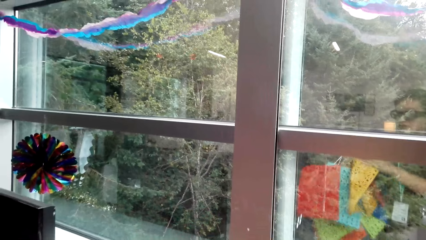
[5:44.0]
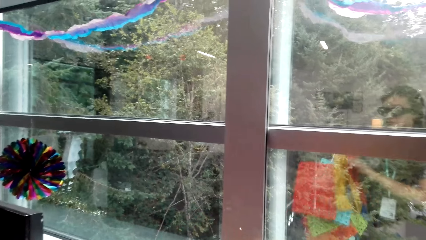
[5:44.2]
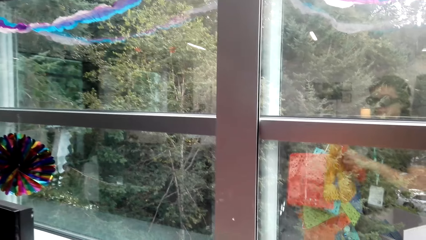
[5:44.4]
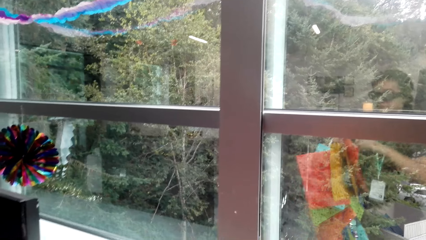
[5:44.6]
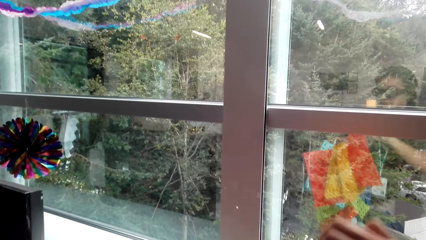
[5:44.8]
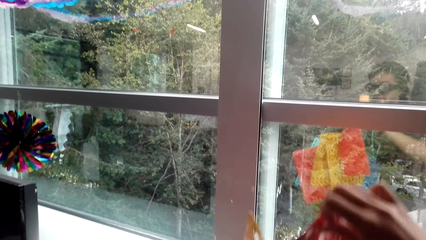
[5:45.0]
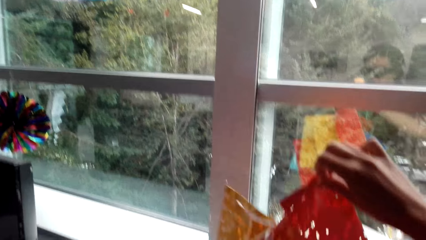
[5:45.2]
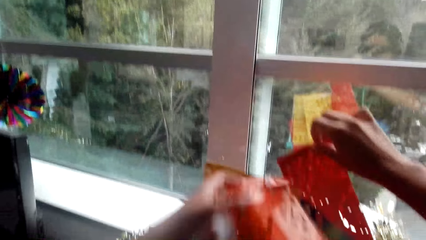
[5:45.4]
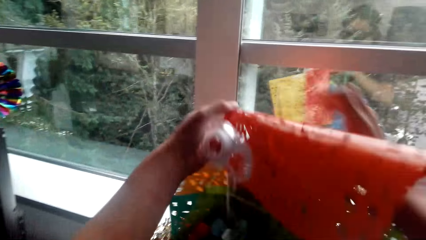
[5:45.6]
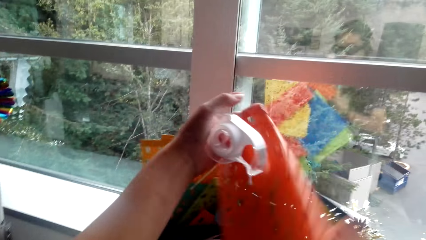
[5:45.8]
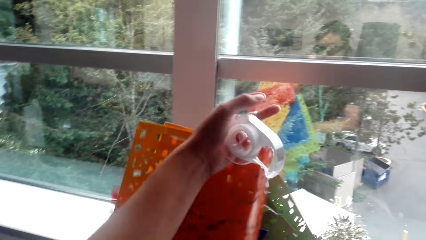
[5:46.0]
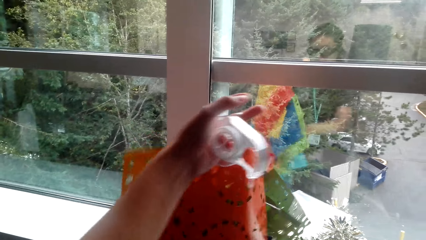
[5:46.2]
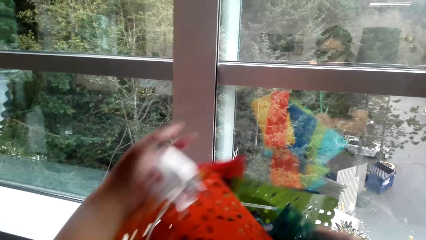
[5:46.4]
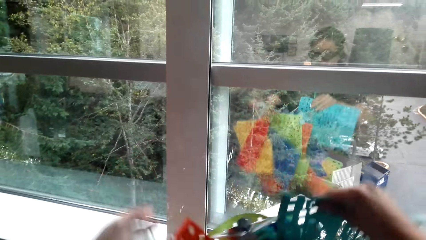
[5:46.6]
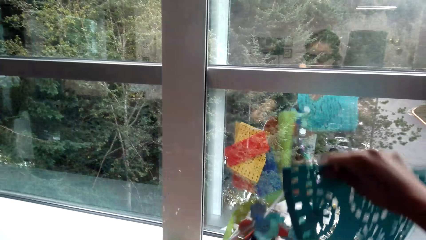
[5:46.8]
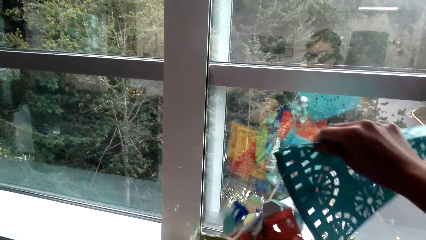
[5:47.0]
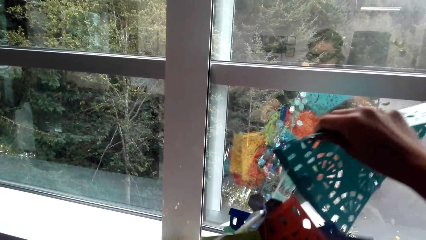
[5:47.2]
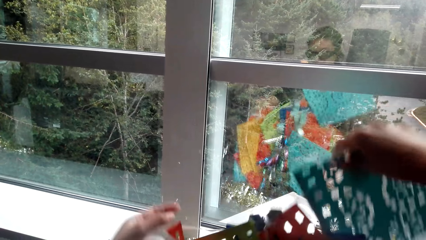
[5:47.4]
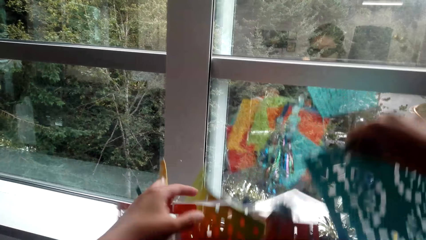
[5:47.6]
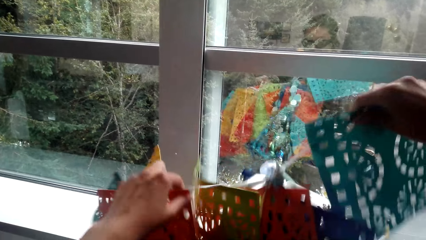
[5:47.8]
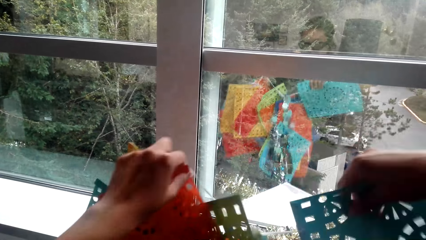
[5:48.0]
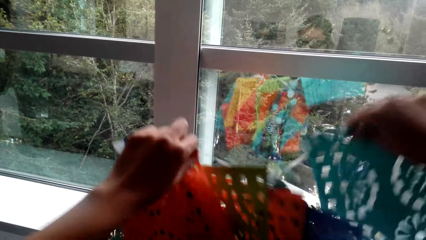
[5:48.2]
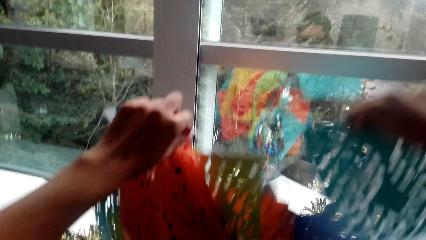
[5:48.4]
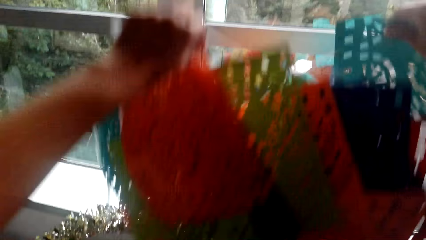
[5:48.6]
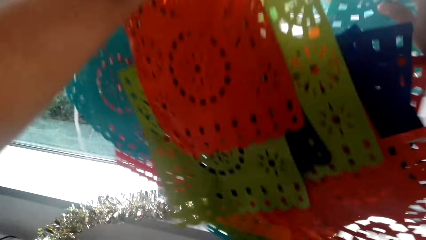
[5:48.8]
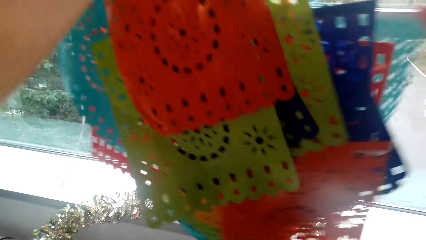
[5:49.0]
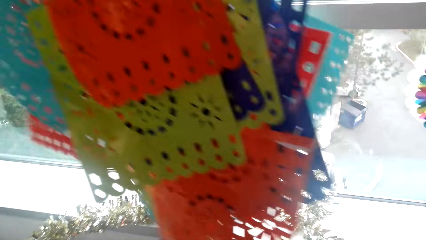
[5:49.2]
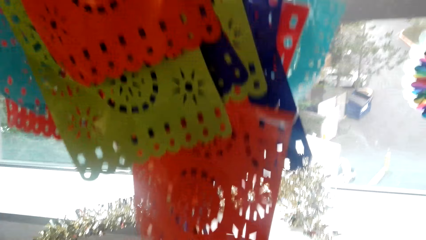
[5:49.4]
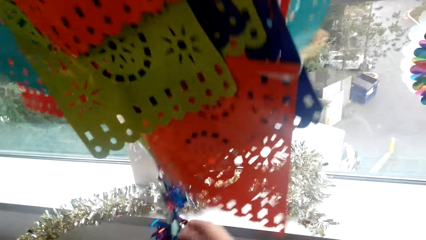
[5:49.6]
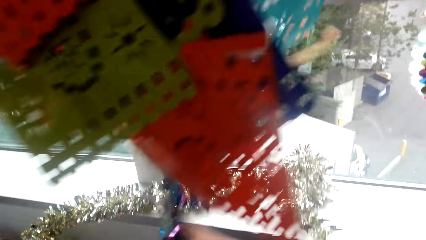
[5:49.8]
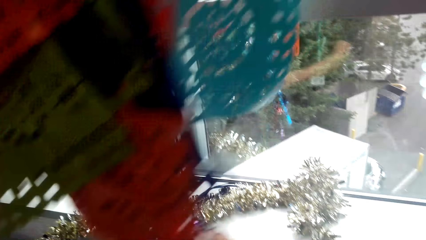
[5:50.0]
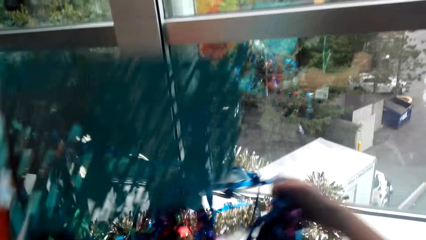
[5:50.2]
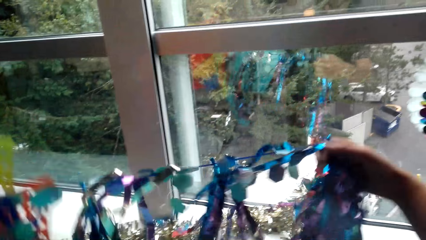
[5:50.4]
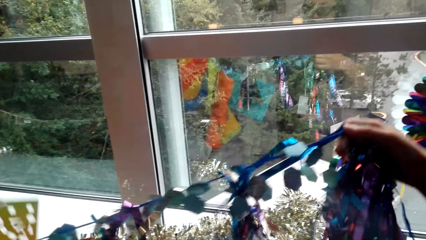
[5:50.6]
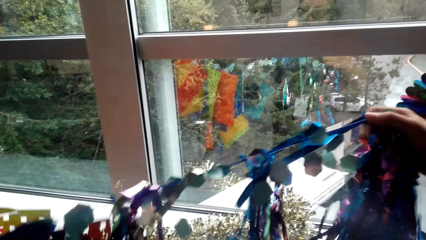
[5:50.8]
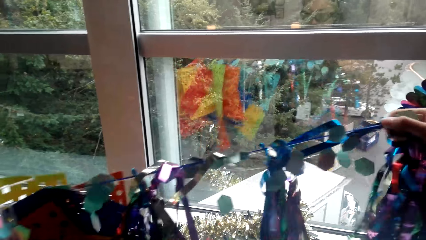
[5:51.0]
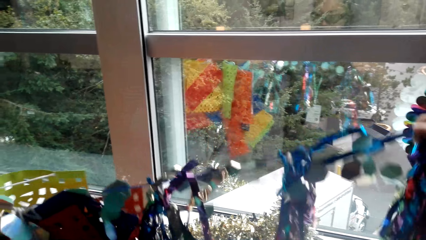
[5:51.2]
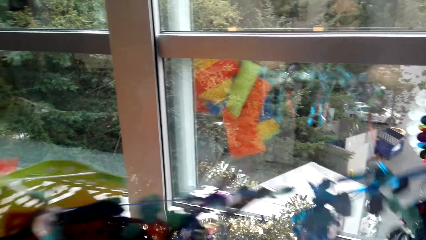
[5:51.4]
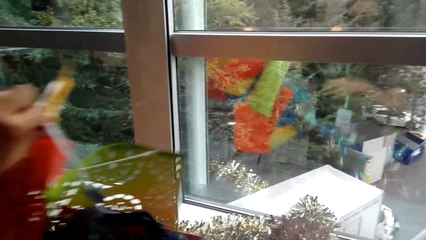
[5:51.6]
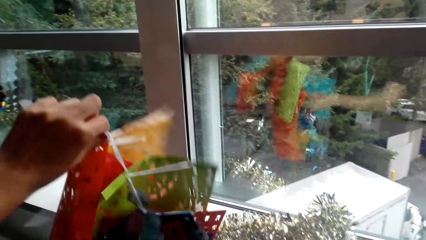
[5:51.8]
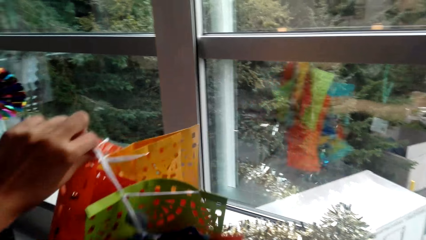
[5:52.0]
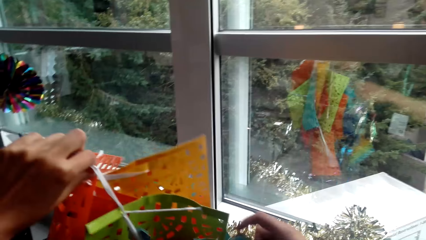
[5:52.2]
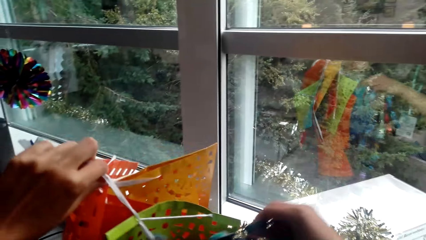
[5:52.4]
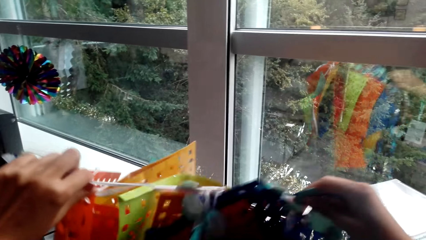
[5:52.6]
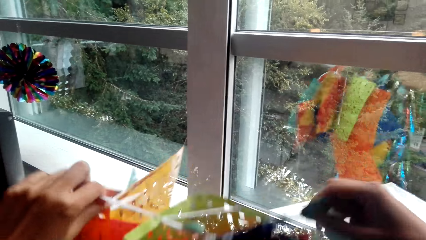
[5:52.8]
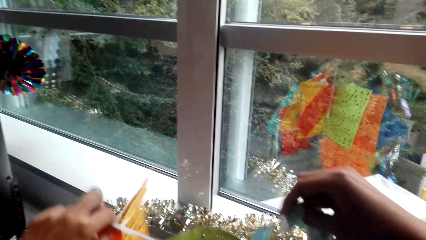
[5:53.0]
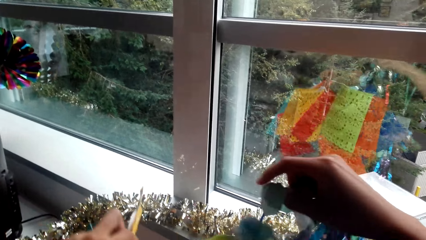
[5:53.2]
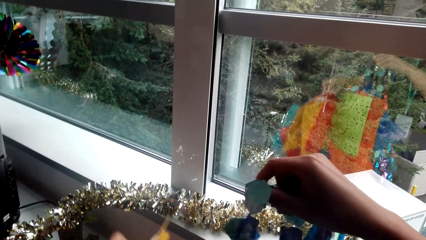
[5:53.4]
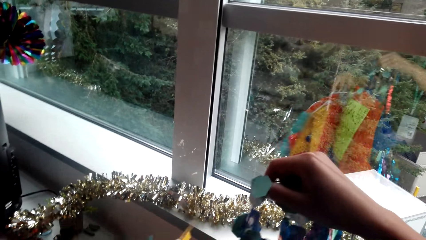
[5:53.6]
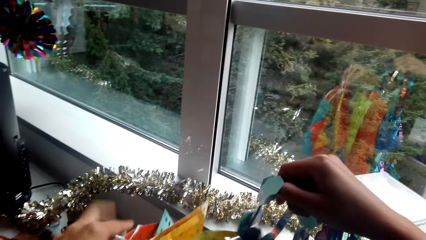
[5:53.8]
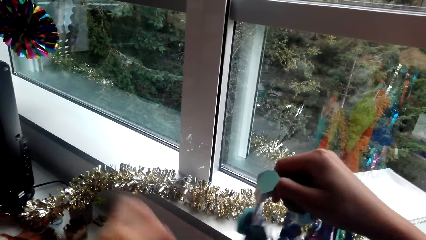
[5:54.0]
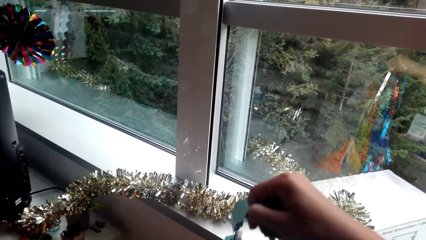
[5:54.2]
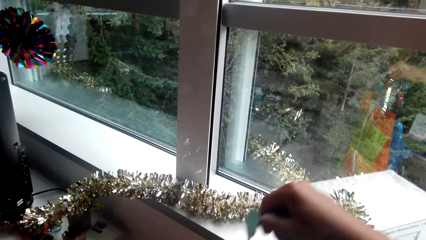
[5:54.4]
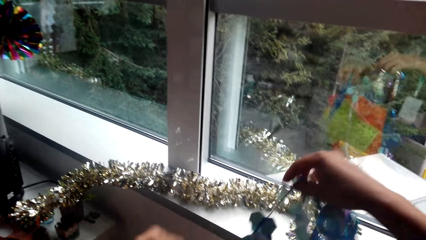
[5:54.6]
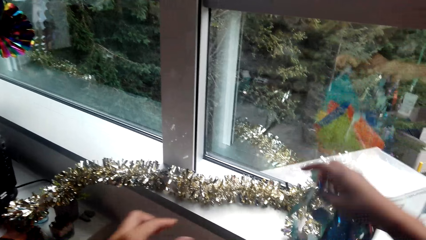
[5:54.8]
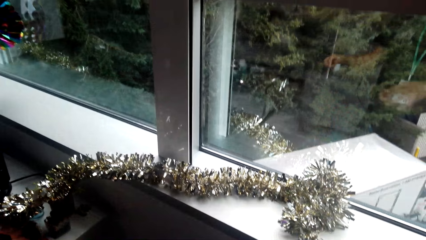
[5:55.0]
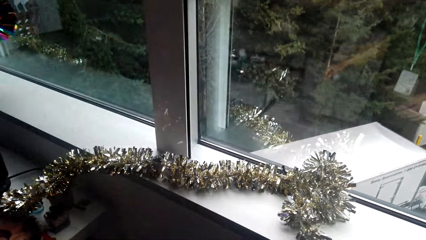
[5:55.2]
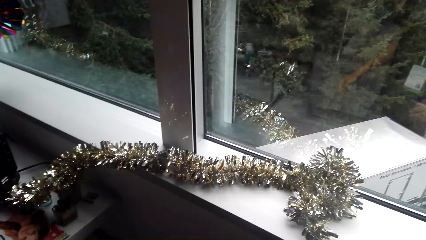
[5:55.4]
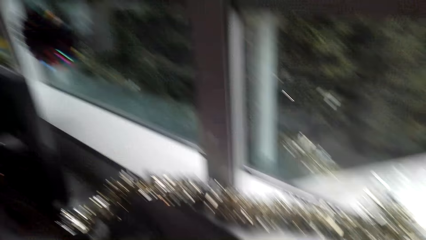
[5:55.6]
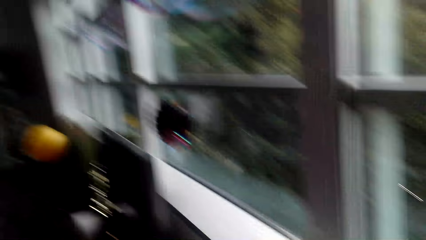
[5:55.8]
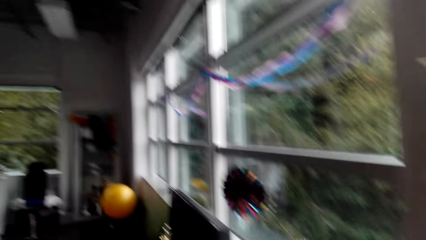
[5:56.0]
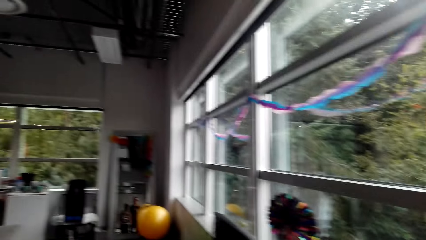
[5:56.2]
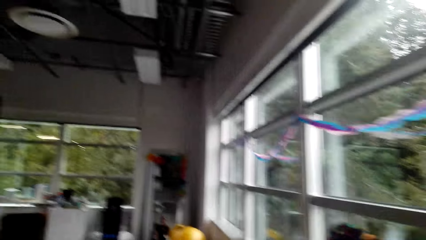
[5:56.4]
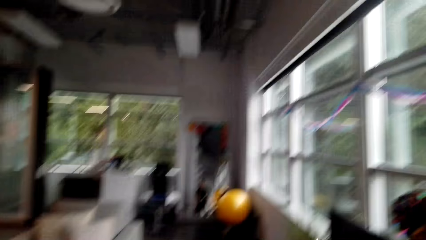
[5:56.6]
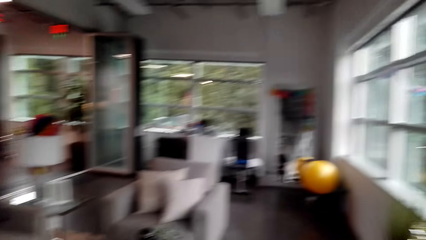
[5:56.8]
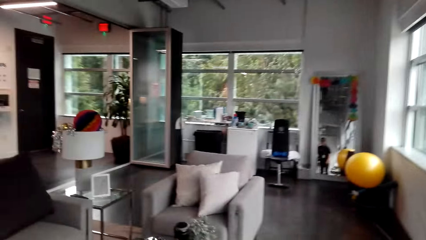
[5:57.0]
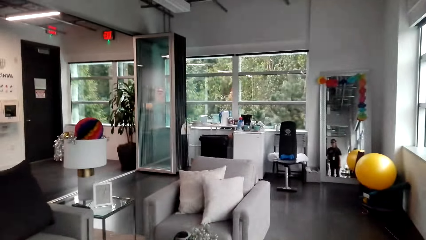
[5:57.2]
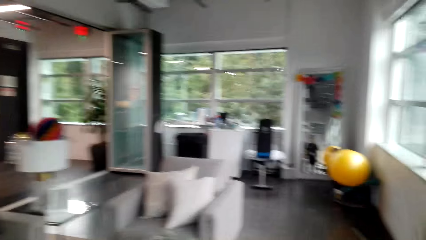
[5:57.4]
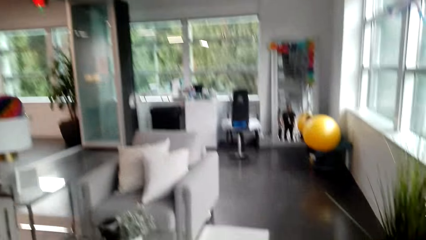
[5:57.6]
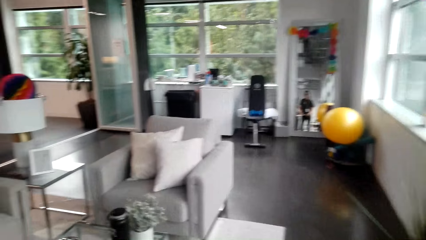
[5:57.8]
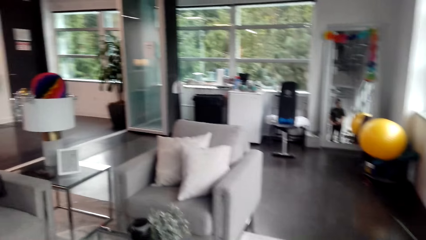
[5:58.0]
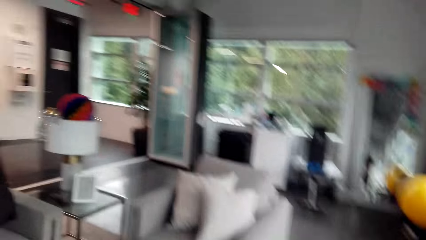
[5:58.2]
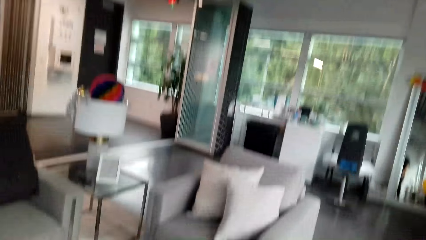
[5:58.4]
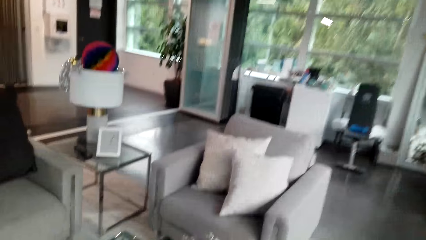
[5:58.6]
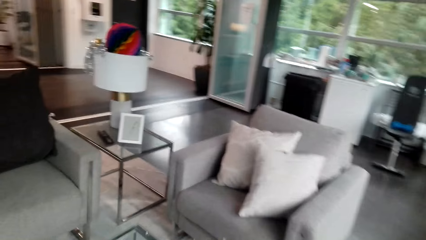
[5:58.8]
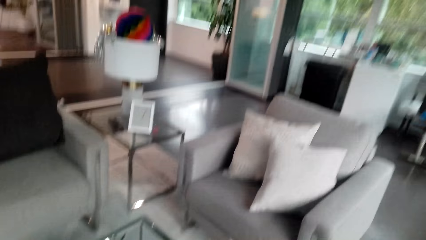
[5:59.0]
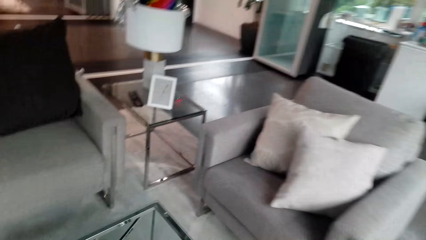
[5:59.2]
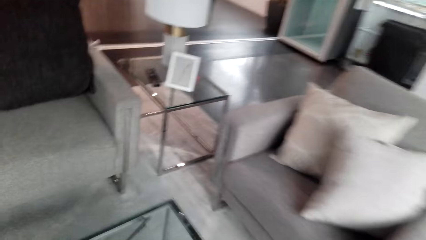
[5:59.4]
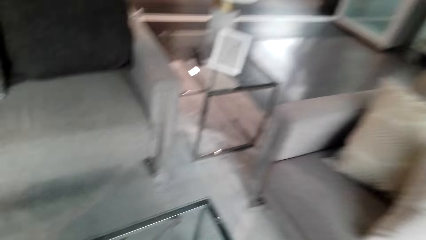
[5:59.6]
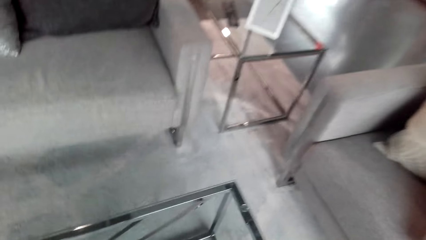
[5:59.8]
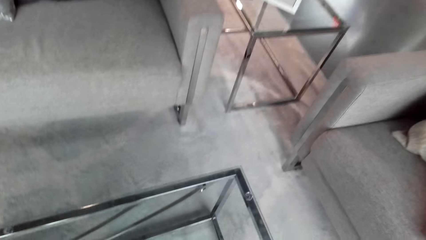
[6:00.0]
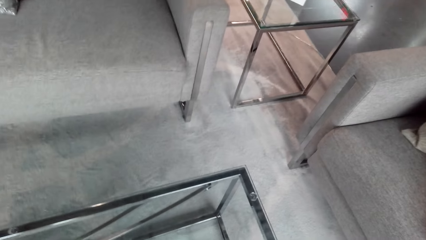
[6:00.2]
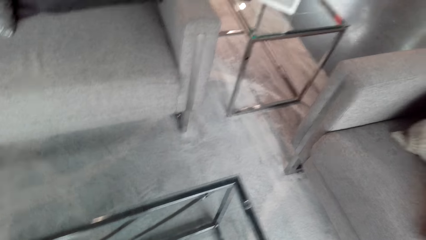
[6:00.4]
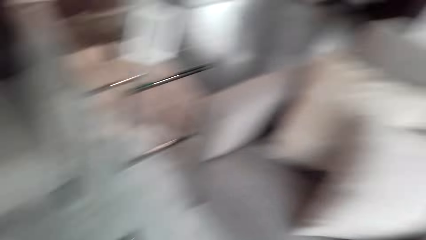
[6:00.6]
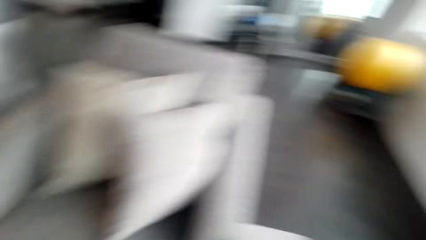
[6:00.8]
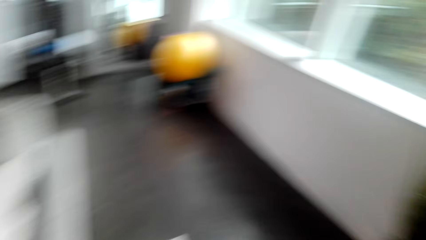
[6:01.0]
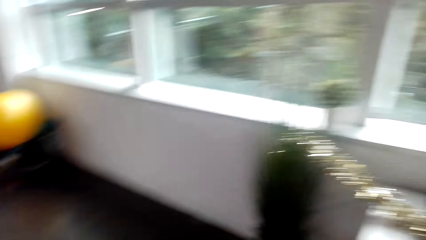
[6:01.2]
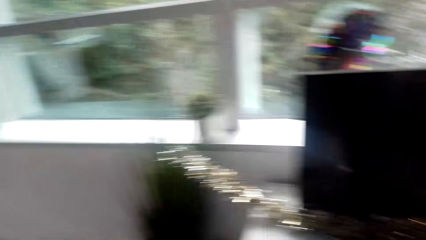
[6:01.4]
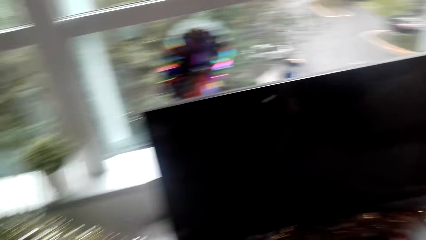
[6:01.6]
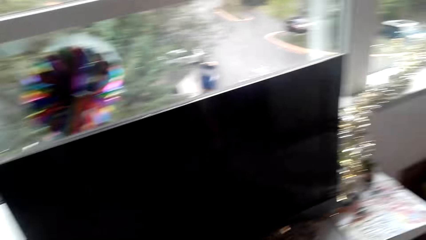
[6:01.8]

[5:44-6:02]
The camera wearer drops the party decorations in the box. They move around the room. They interact with a man. They pick party decorations on the table.
